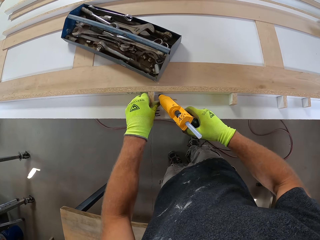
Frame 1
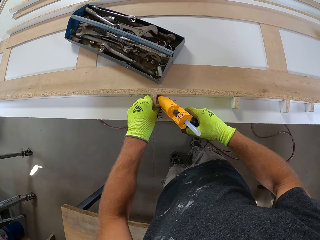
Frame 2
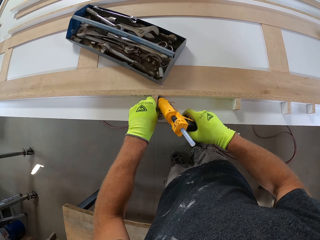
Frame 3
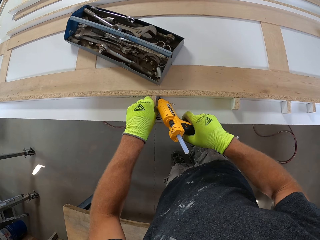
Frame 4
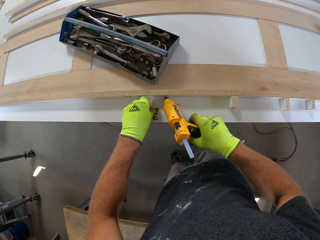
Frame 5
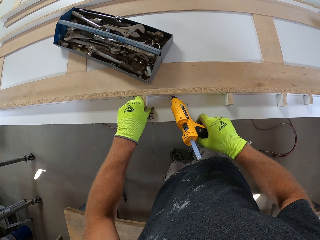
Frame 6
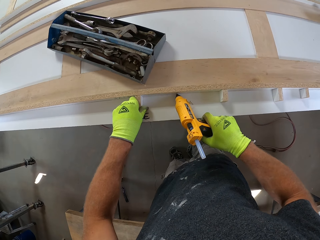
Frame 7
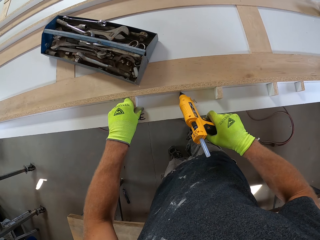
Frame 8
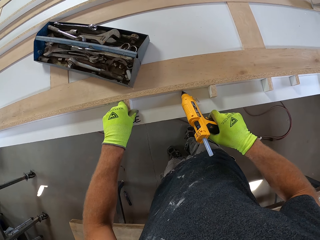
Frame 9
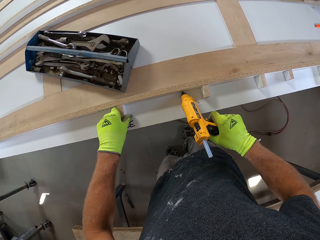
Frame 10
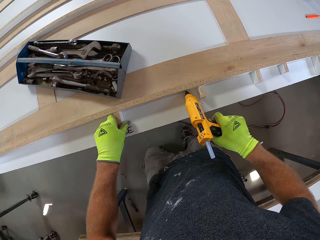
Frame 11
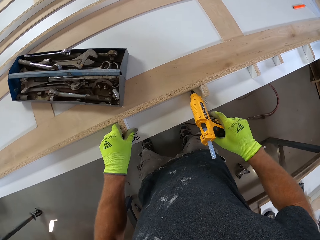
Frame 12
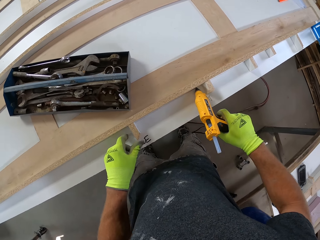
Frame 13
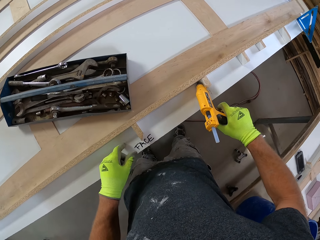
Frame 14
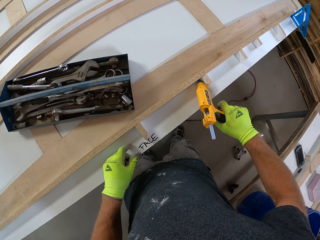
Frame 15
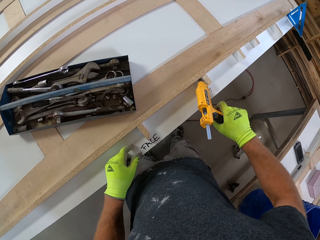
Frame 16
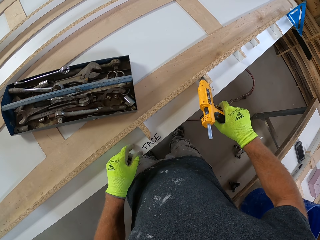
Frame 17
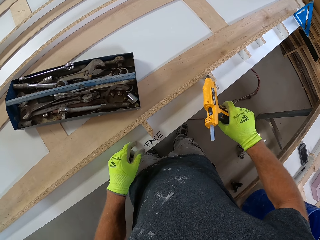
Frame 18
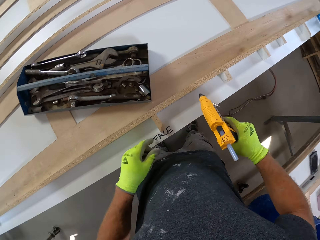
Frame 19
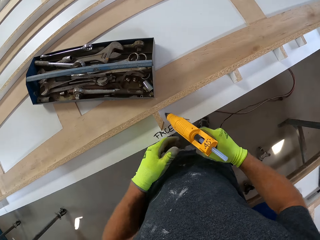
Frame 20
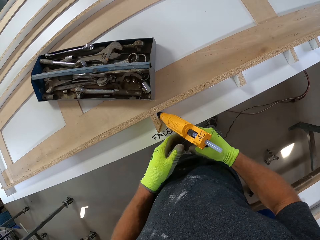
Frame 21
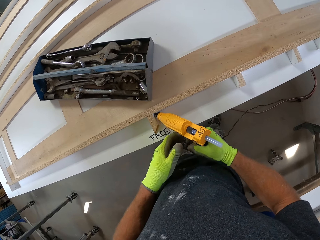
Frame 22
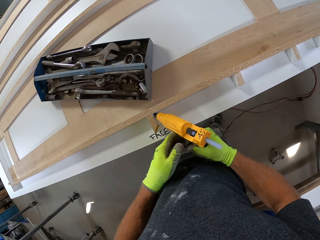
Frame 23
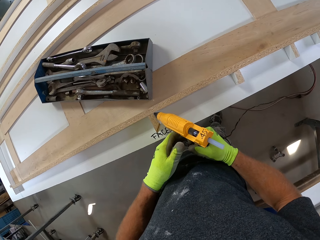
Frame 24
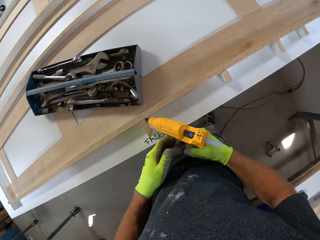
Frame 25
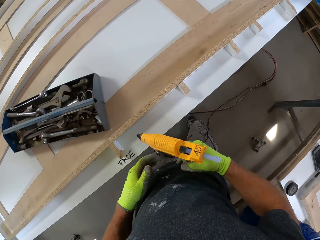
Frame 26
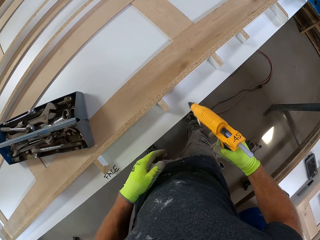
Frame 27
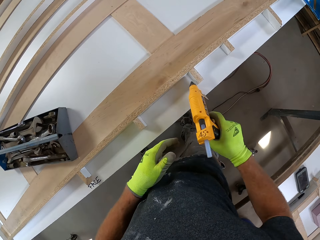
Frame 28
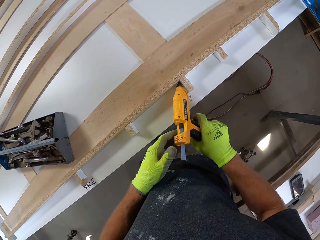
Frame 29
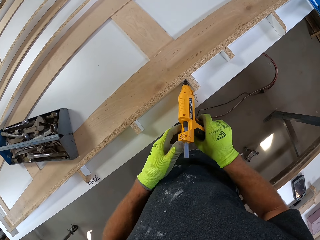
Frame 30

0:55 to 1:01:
The camera wearer applies the glue on the pool table frame and the wood blocks with the electric glue gun.

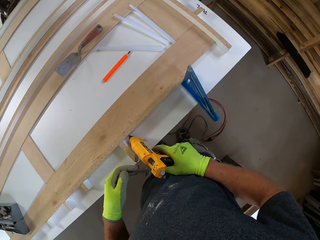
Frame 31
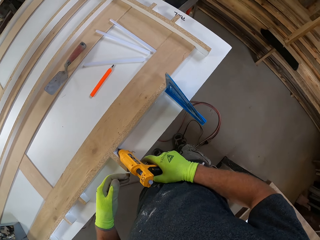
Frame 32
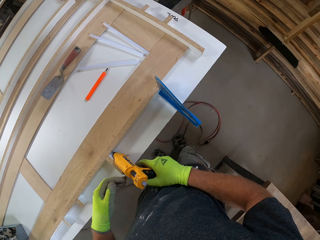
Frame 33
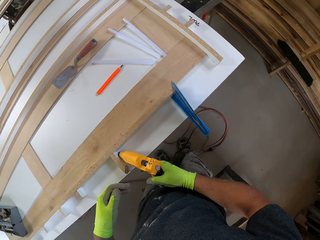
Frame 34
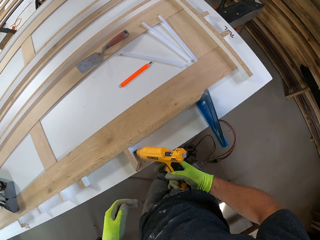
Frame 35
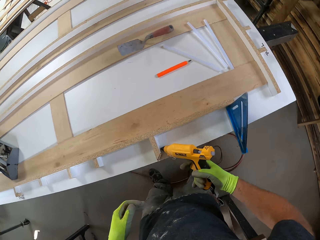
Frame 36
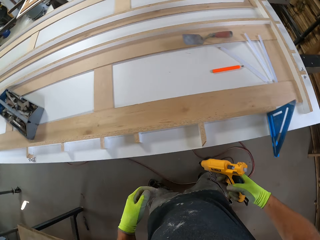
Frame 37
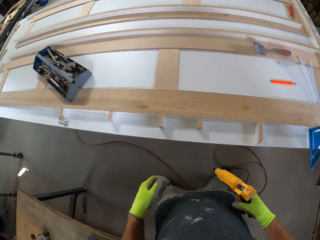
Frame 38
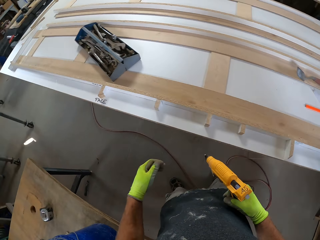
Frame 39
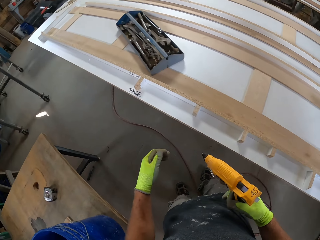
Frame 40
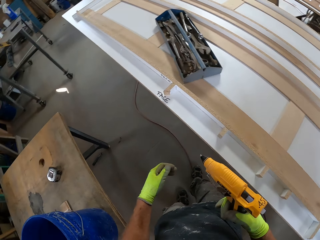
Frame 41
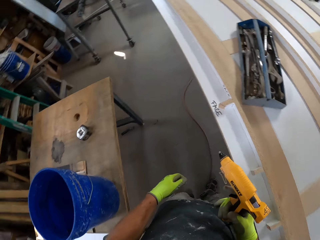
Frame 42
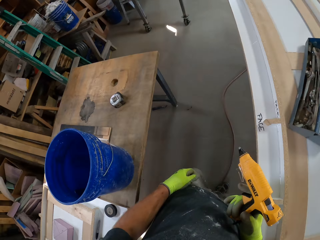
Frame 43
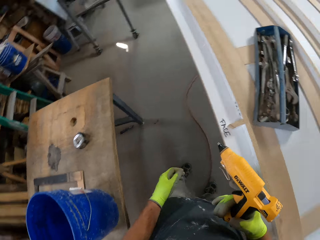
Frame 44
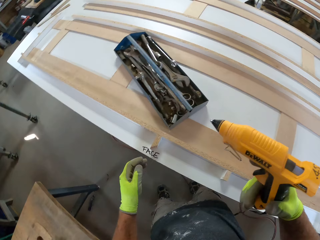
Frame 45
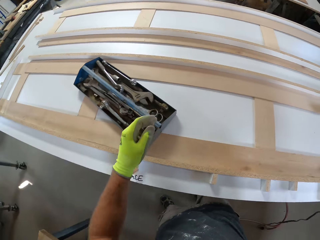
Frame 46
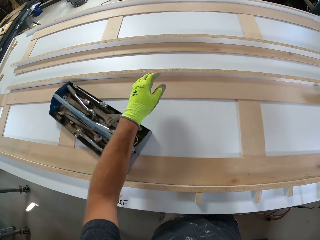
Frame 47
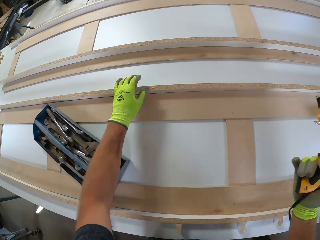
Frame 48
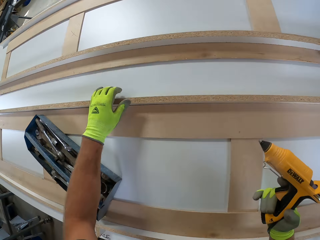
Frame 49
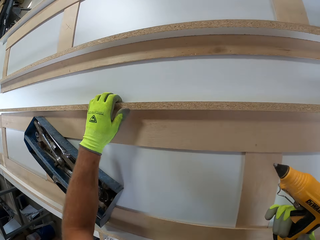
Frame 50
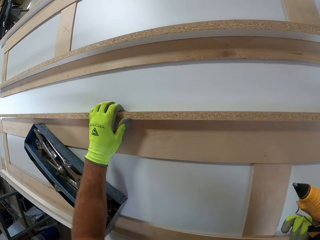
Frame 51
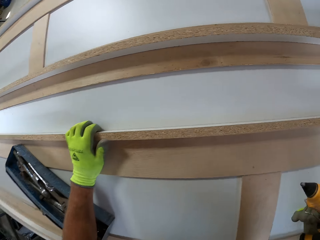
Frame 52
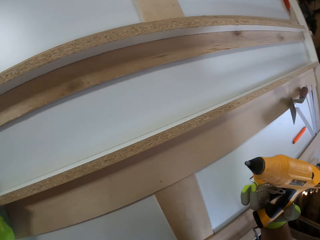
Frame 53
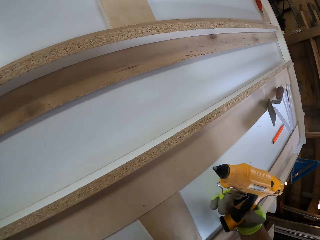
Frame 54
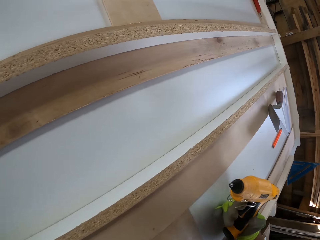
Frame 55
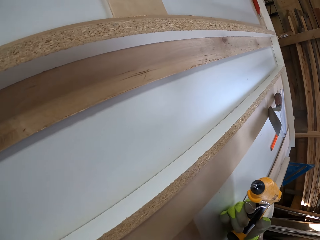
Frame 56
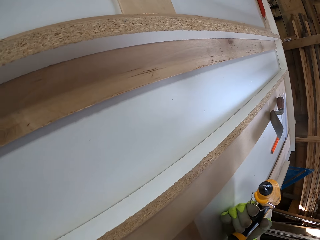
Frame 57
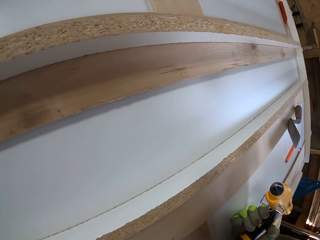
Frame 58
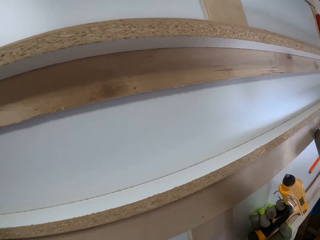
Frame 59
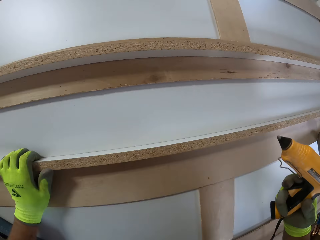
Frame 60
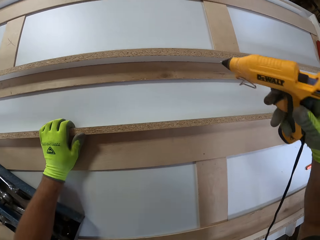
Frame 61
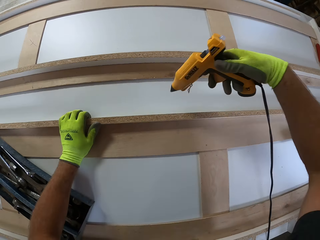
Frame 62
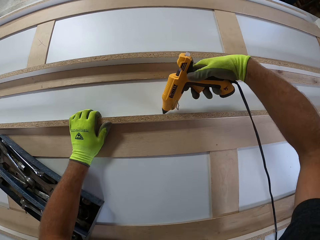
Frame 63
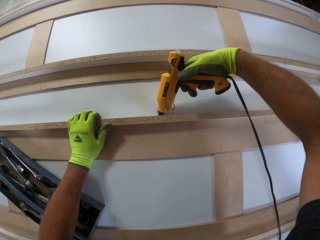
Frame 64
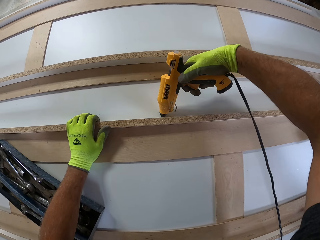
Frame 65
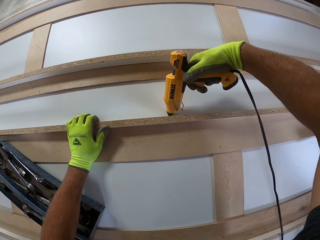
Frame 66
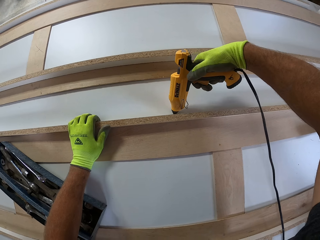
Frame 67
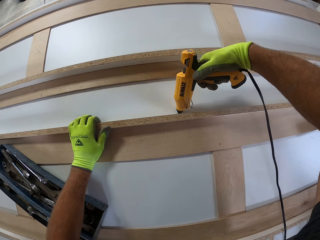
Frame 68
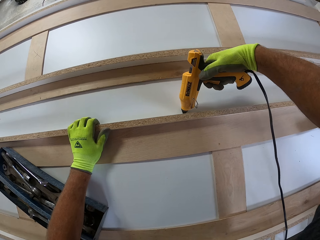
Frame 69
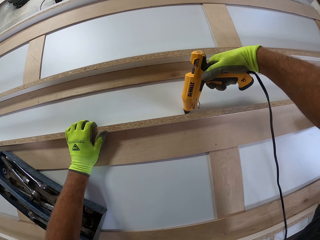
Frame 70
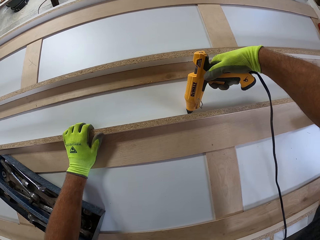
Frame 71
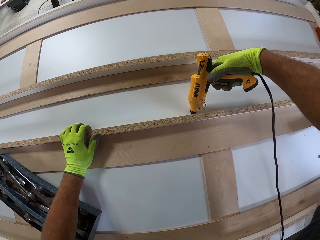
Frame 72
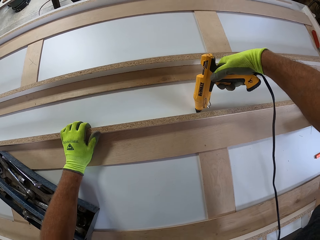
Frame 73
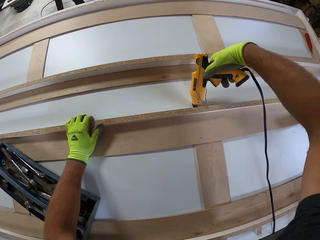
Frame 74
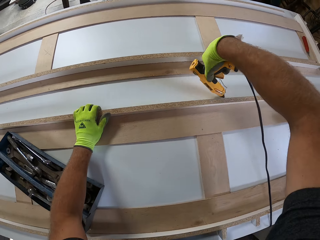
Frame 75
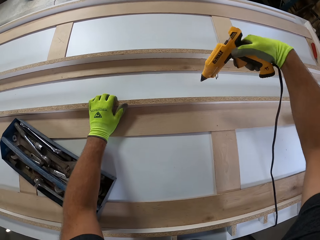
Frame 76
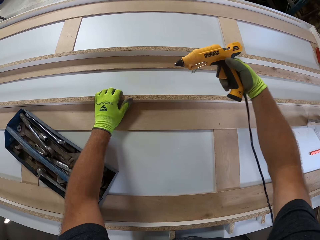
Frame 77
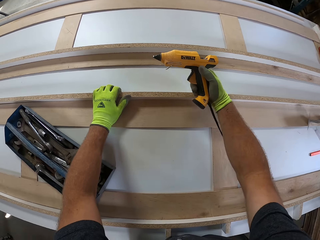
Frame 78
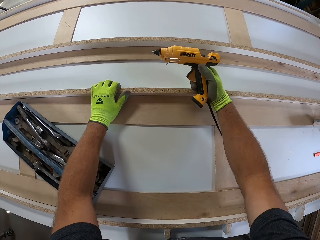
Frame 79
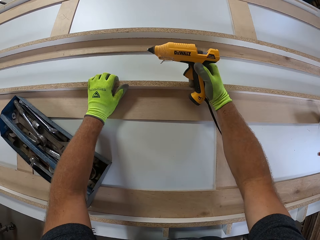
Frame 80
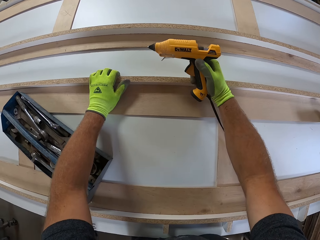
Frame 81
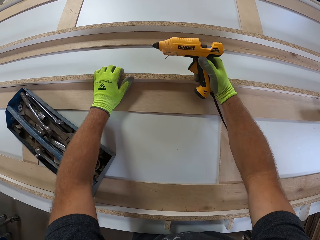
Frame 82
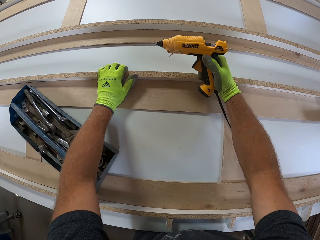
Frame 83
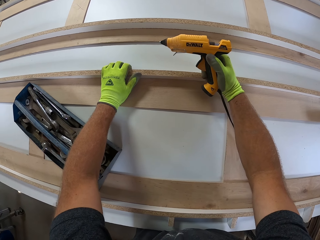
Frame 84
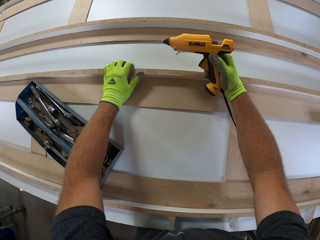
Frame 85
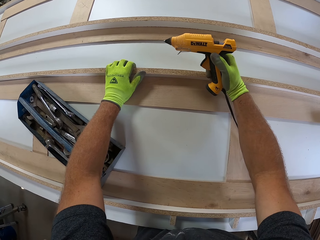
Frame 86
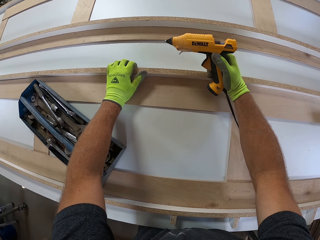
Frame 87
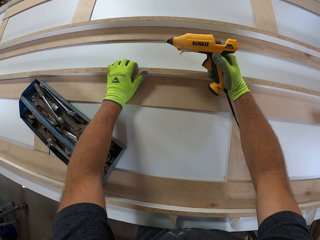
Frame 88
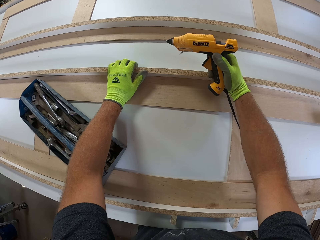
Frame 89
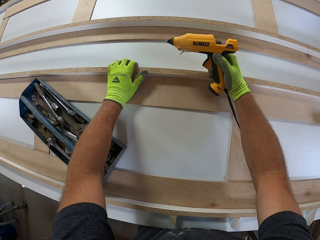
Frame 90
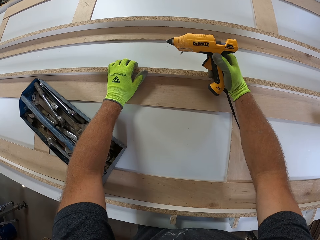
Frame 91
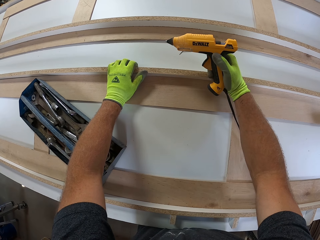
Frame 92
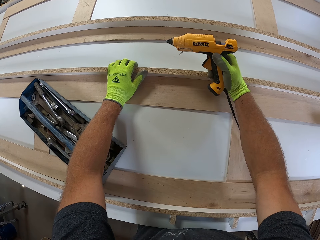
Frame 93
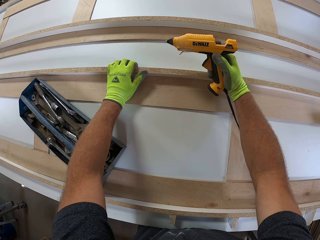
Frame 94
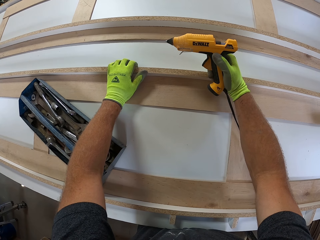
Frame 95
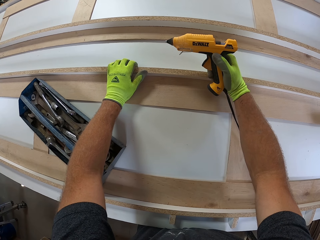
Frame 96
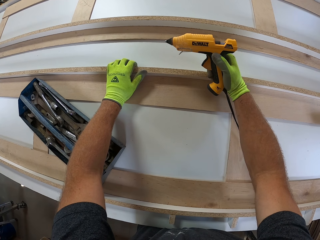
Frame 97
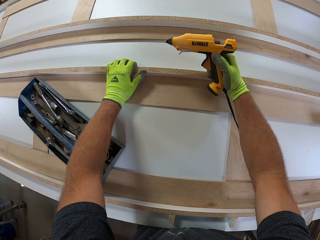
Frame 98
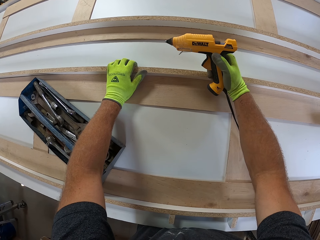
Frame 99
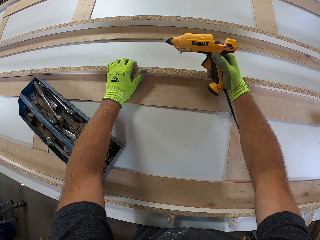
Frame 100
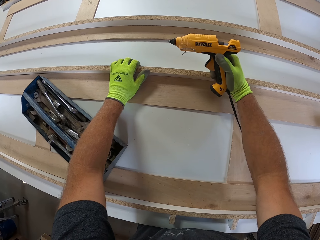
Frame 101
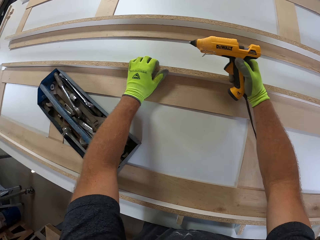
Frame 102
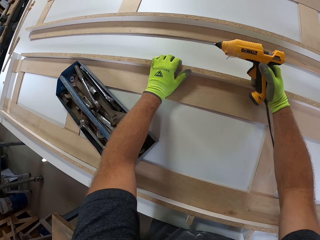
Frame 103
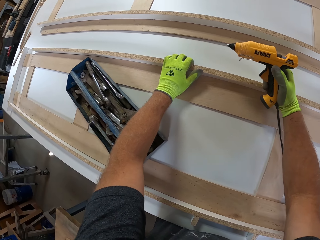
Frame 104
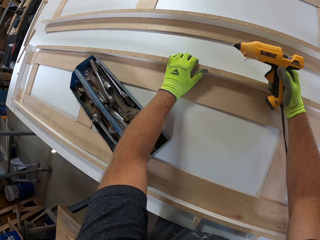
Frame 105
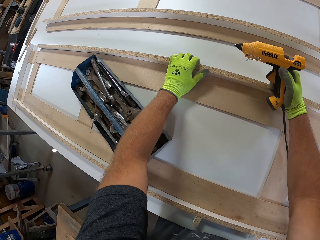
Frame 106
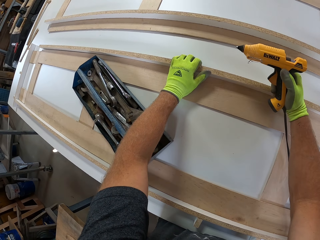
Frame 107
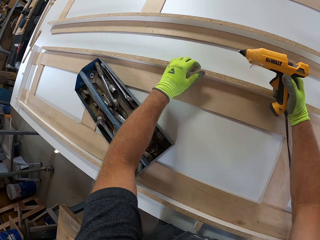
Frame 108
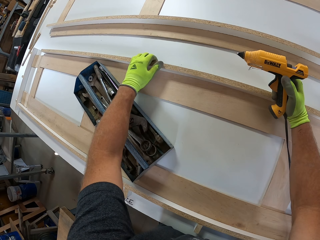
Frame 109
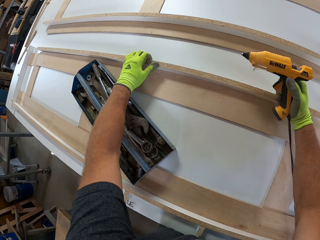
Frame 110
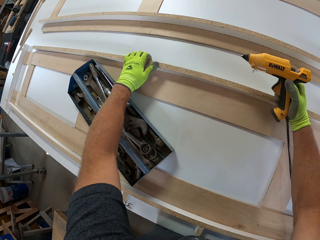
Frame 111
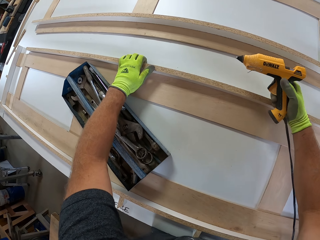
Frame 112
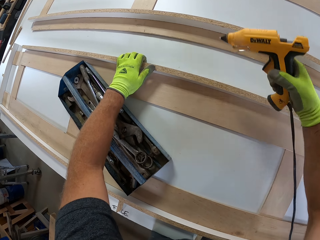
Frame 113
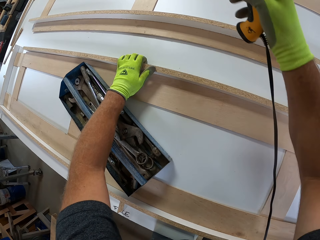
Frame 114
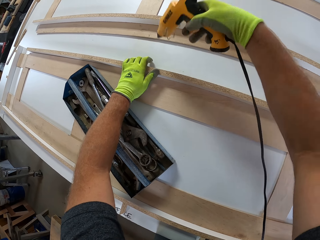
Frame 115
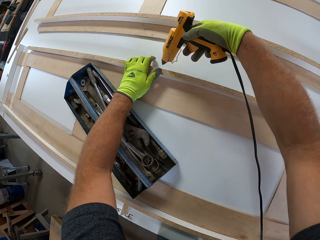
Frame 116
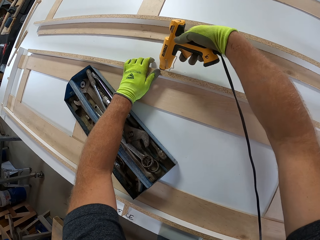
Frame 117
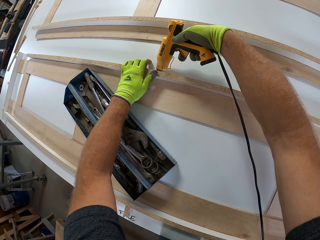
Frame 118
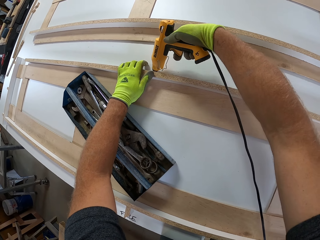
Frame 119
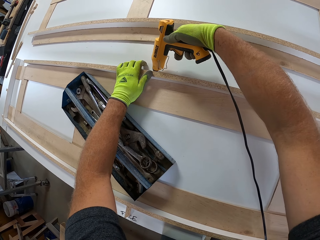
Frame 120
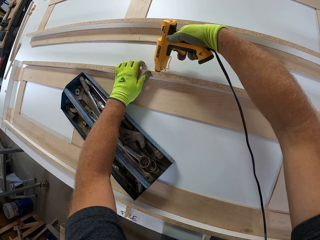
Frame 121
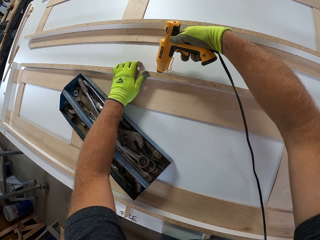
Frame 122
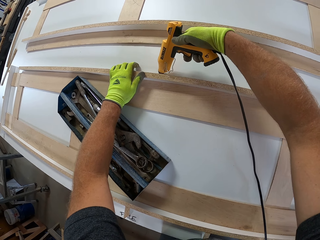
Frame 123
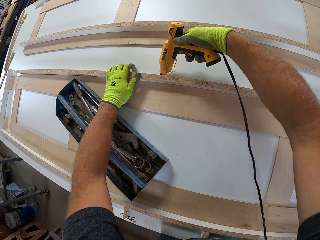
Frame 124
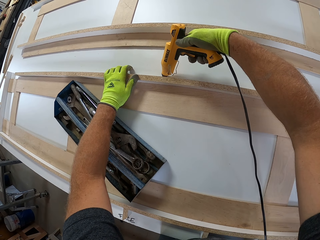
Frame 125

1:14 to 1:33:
The camera wearer walks around the table. He holds the pool table frame with his left hand and leans against the pool table. He applies the glue on the pool table frame with the electric glue gun. He rests his hand on the pool table frame. He moves his left hand. He holds the pool table frame with his left hand. He applies the glue on the pool table frame with the electric glue gun.
